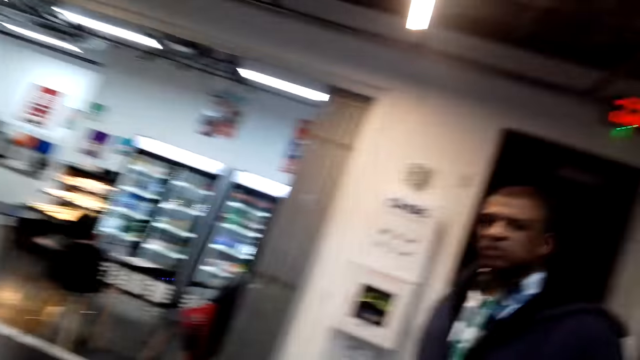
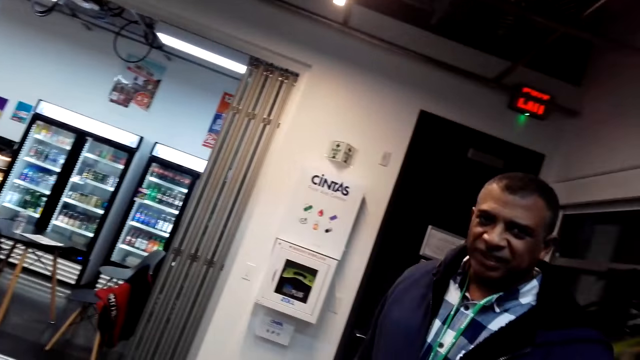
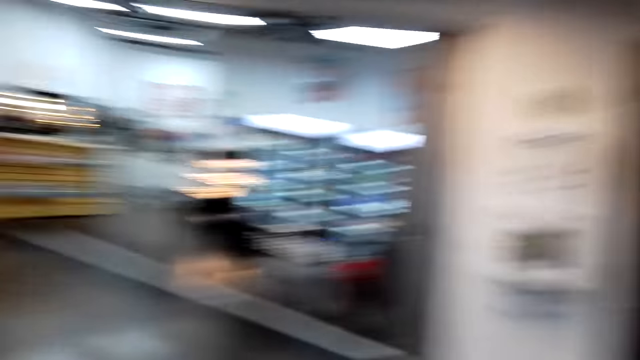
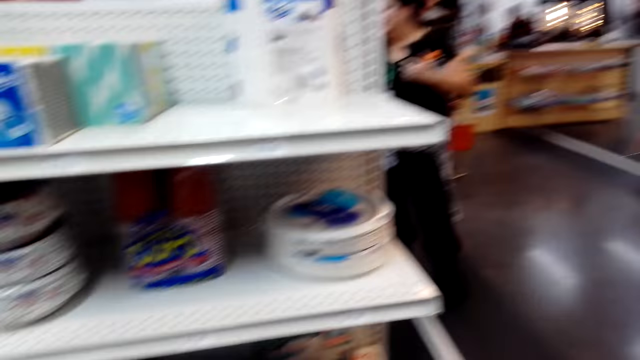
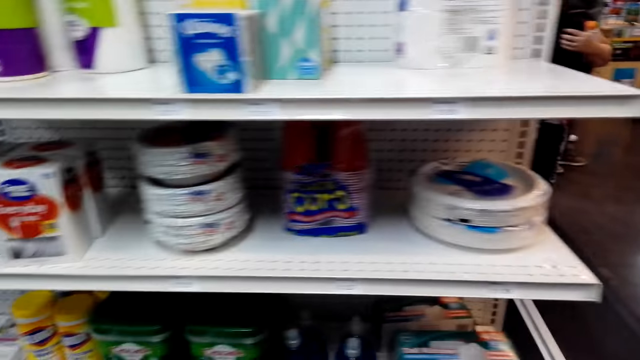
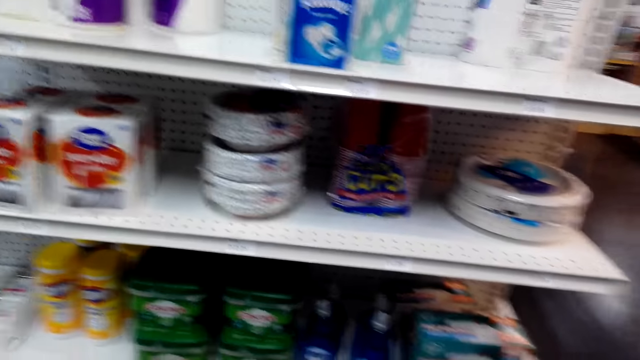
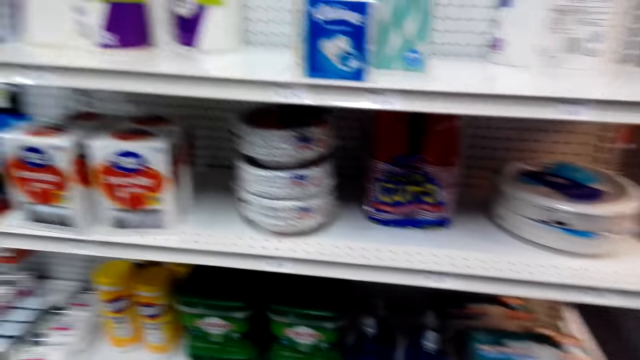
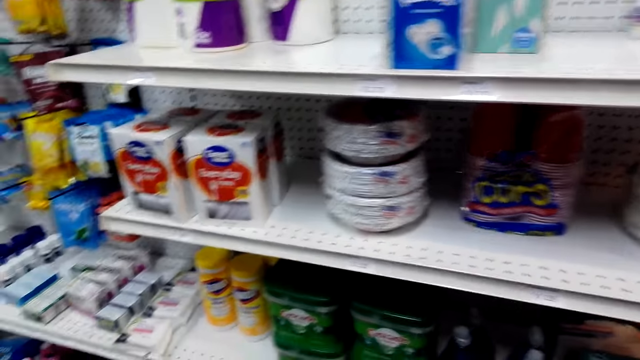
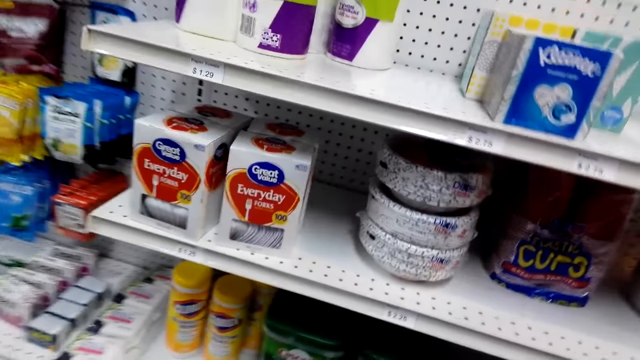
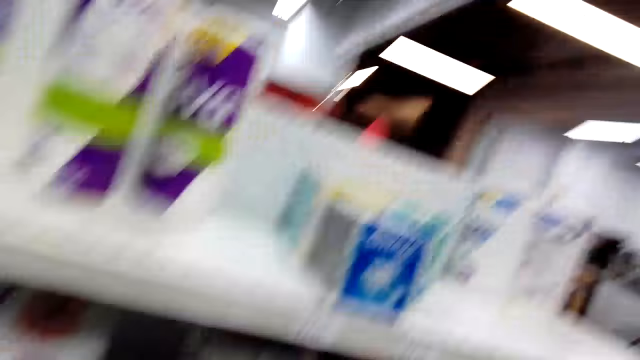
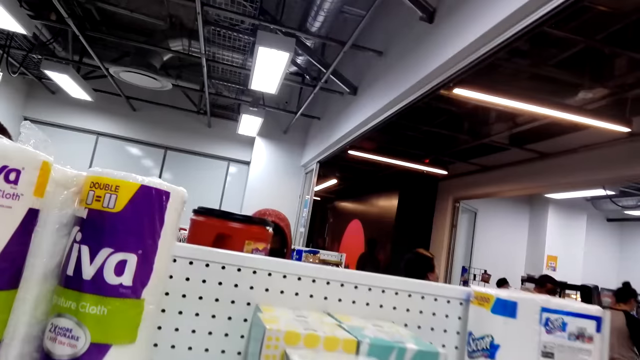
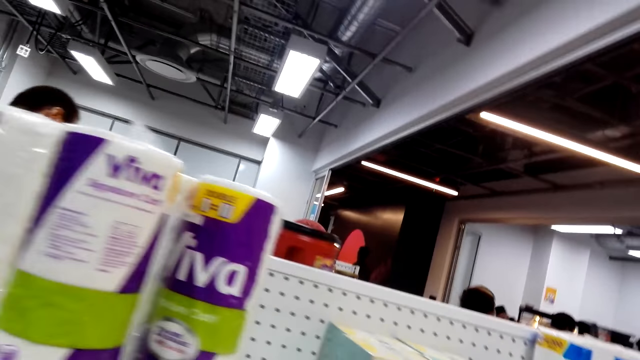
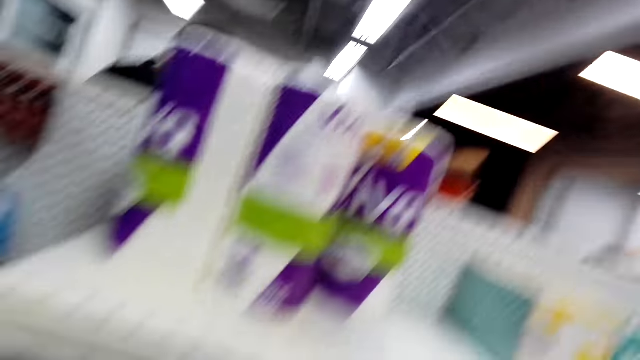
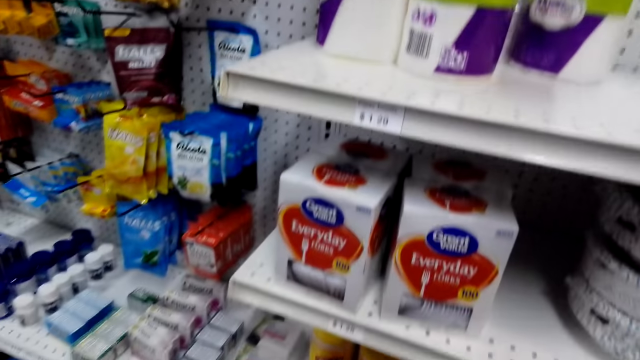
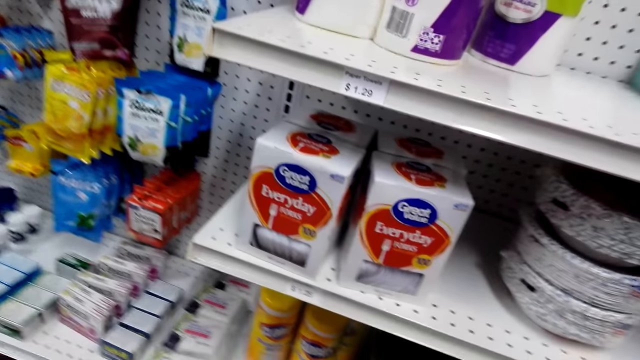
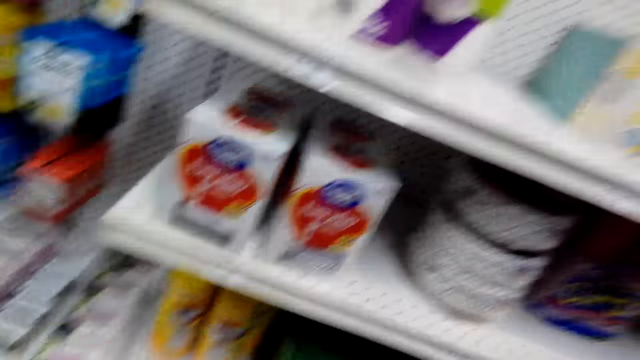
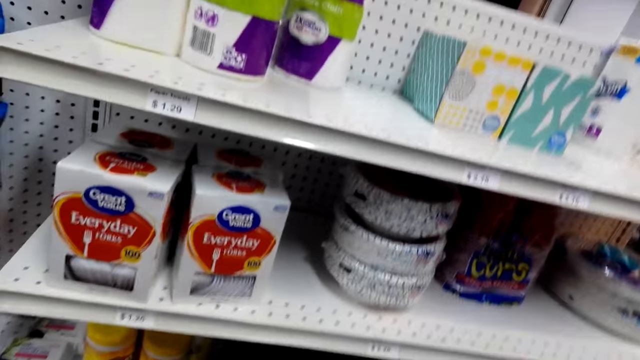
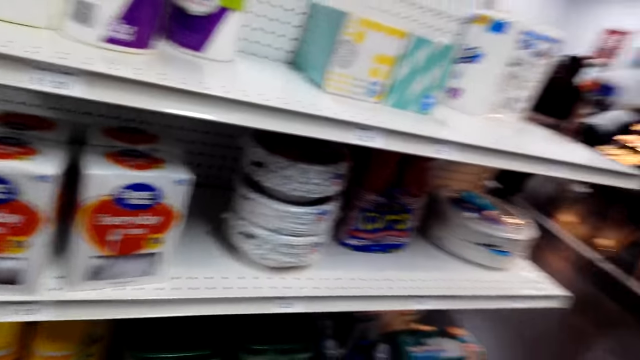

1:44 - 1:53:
A man looks at the camera wearer. The camera wearer looks around. They look at the shelf.

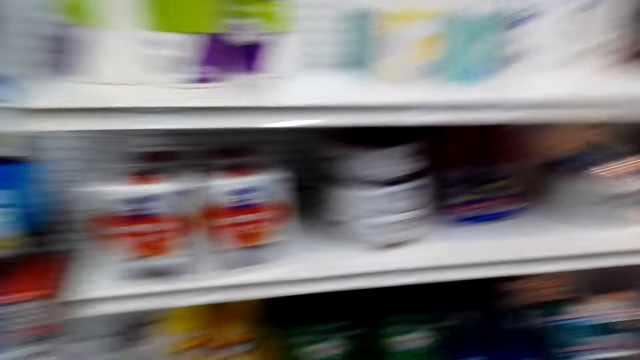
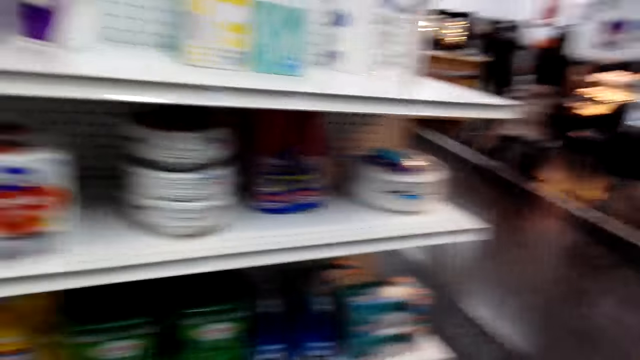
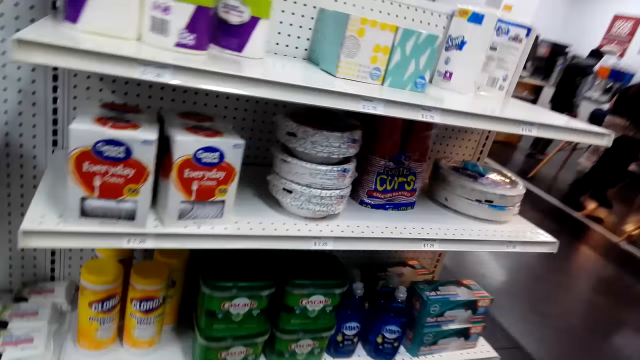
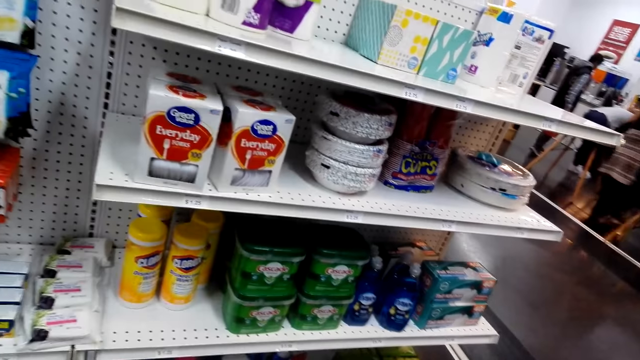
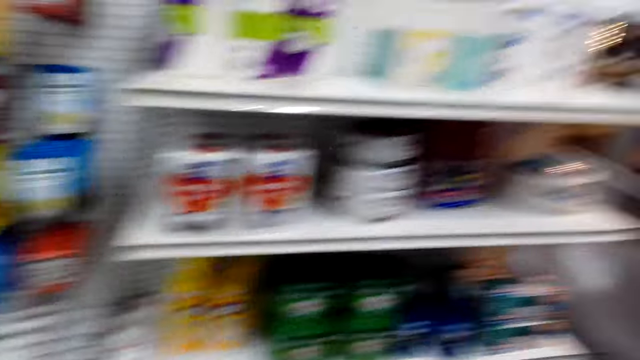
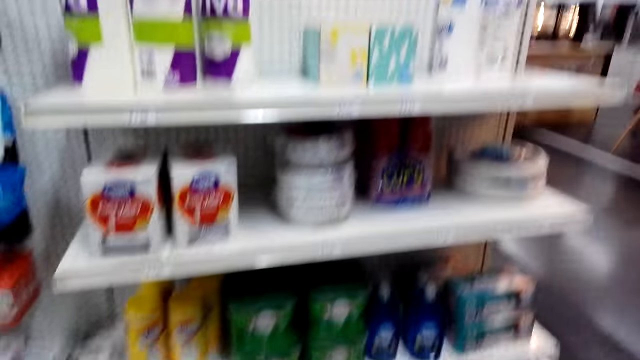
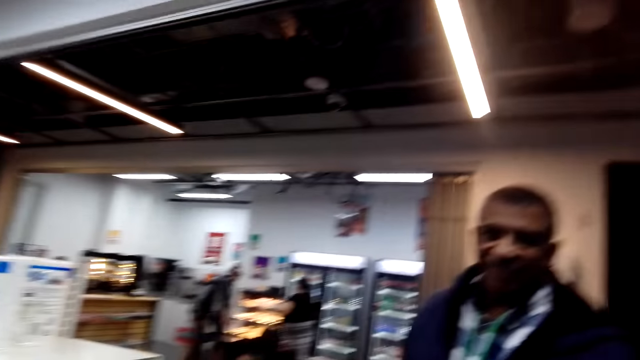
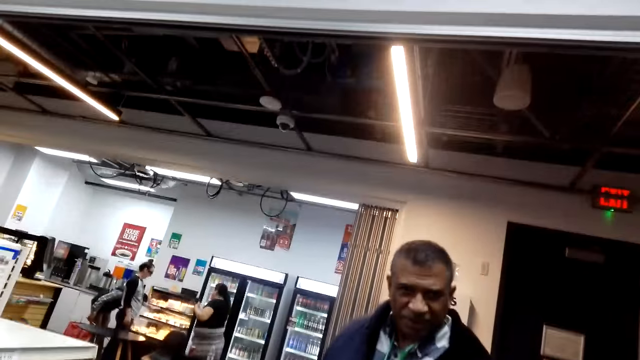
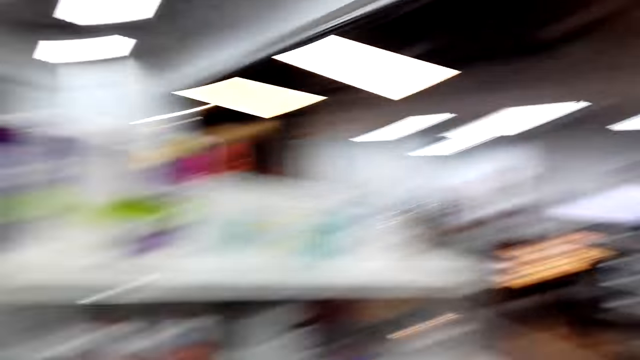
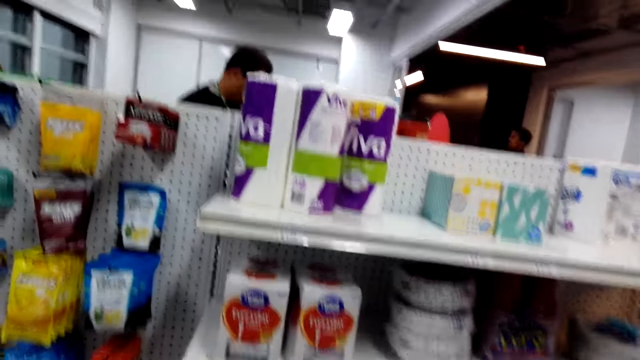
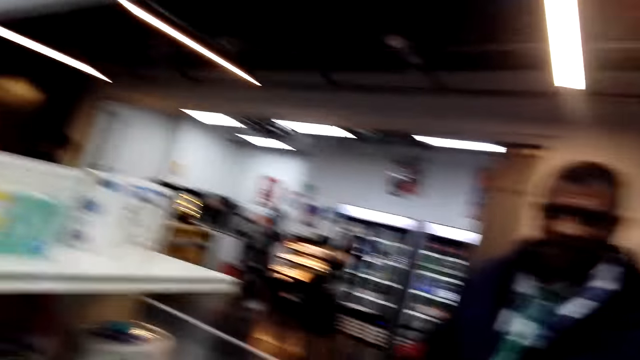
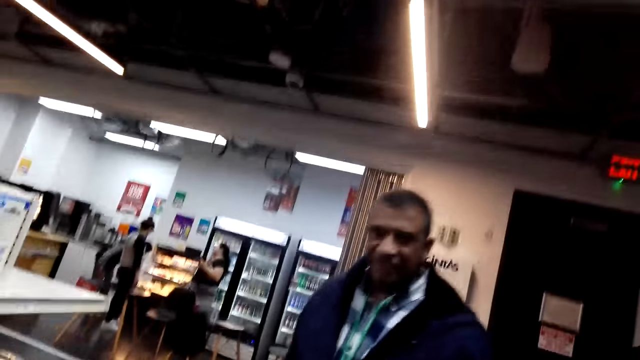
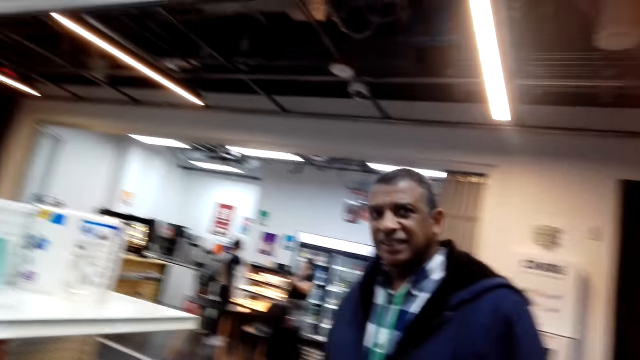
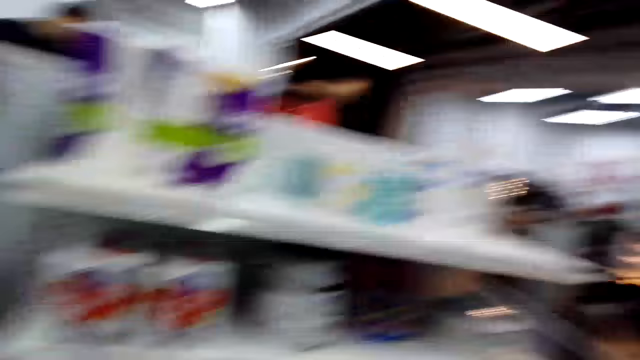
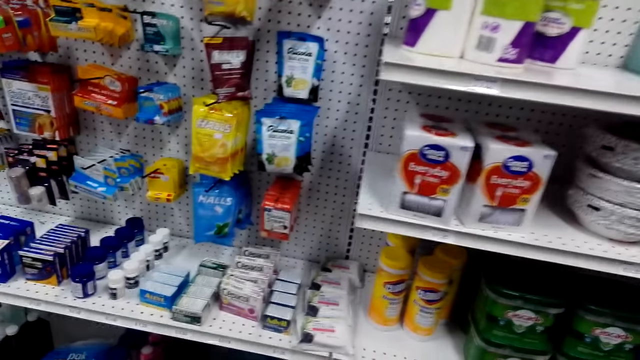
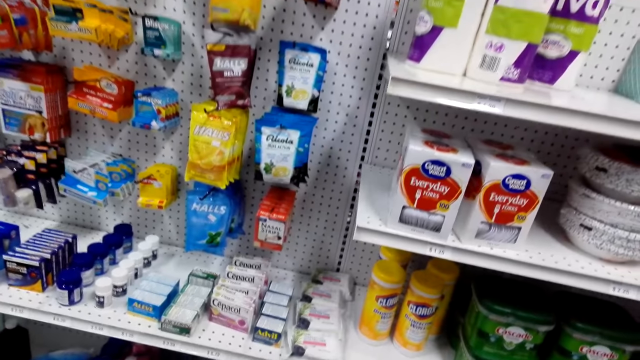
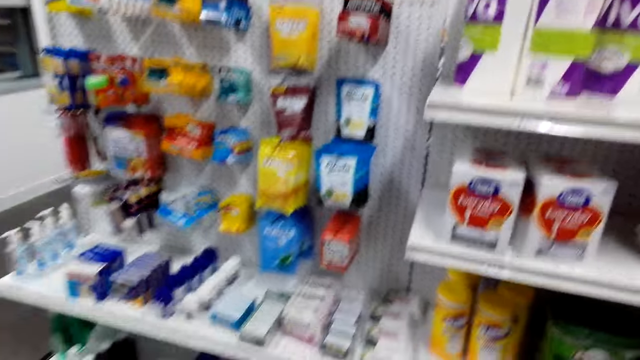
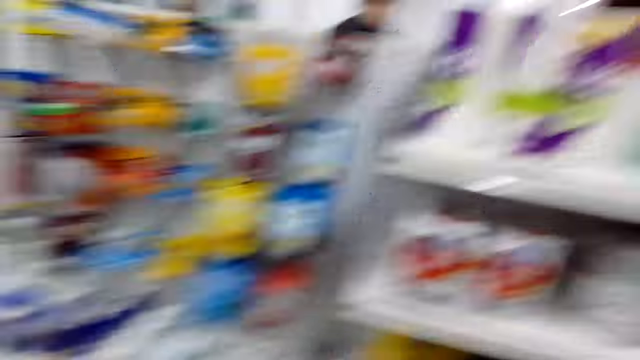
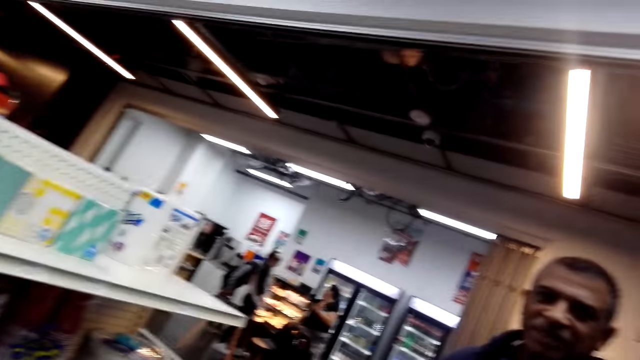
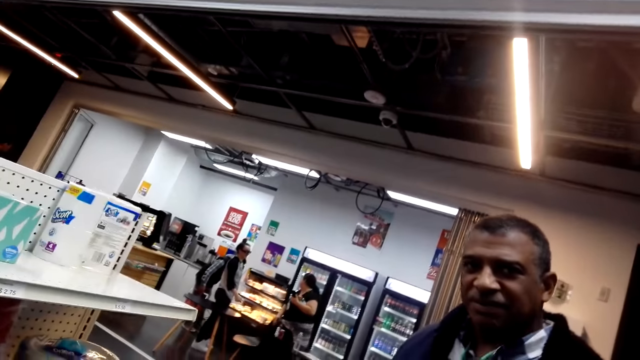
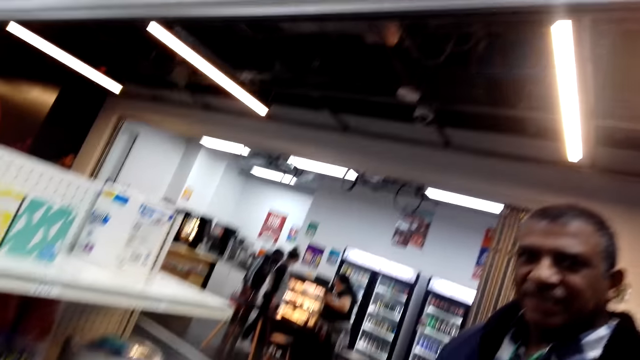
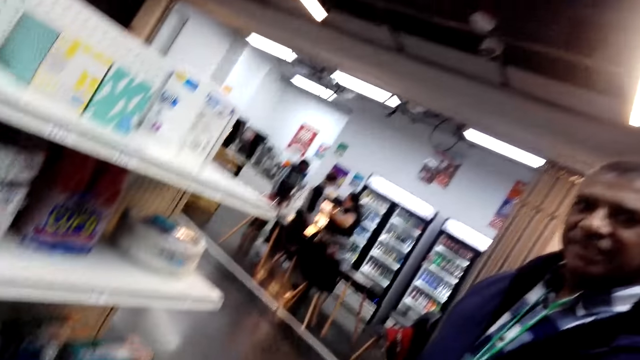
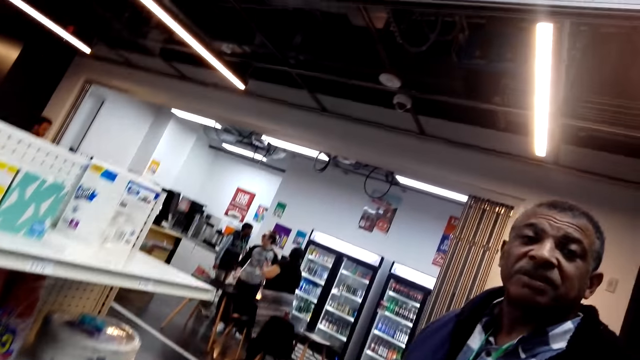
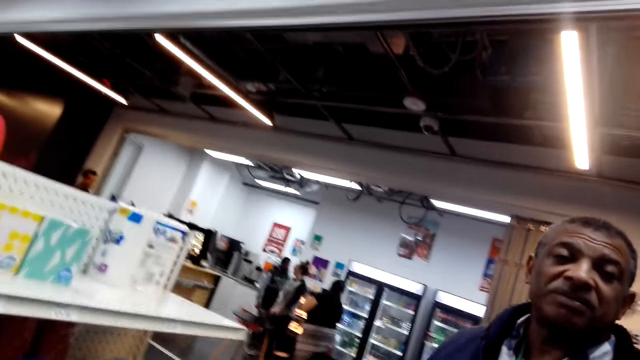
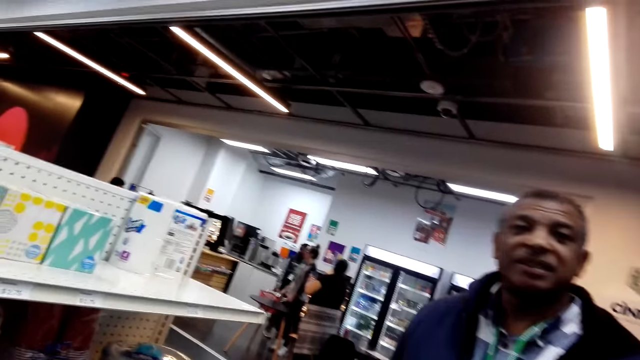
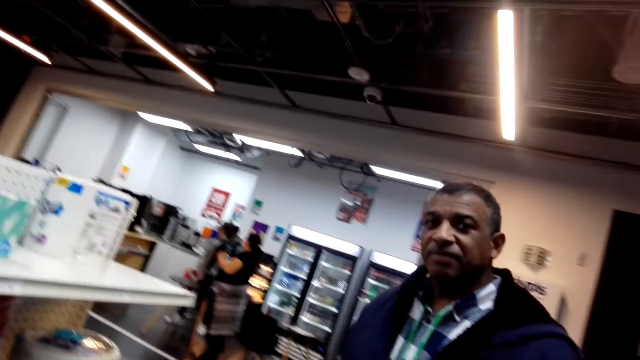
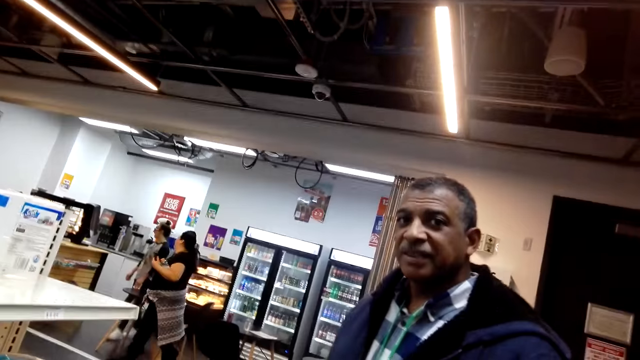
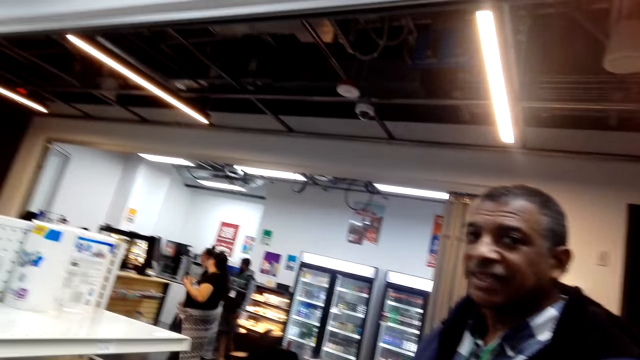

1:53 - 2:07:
A man steps forward. The camera wearer looks around. Another man looks at the camera wearer. Another man does something. The camera wearer looks around. They look at the shelf. A lady steps forward. Another lady looks around and steps forward.
